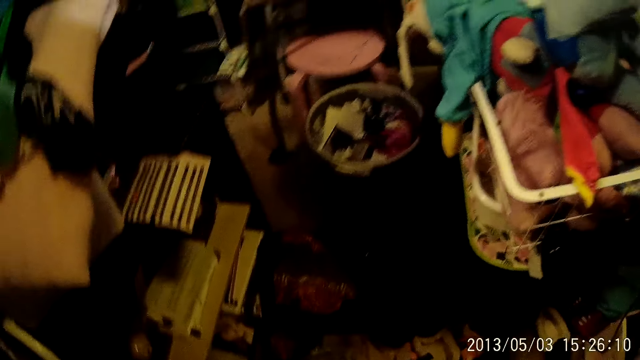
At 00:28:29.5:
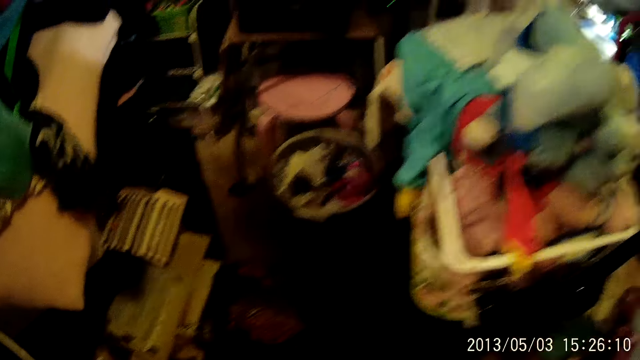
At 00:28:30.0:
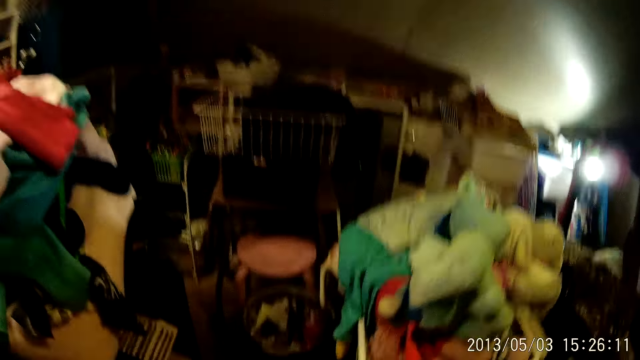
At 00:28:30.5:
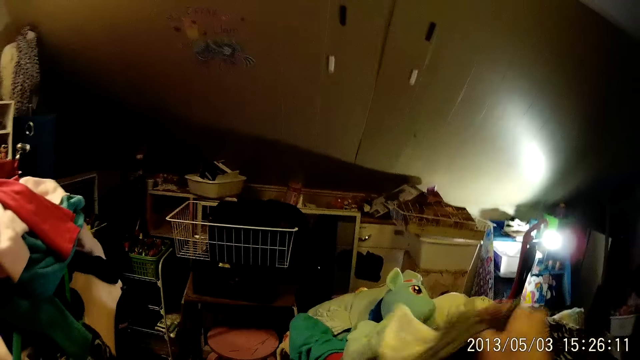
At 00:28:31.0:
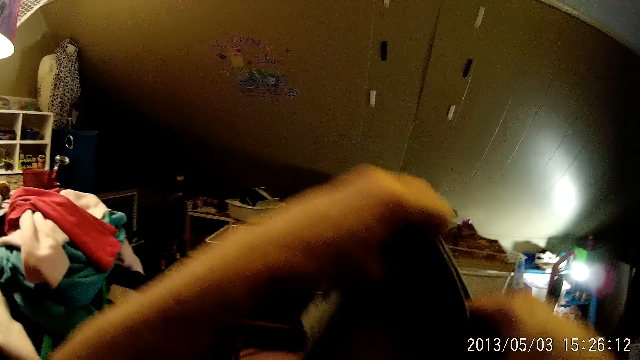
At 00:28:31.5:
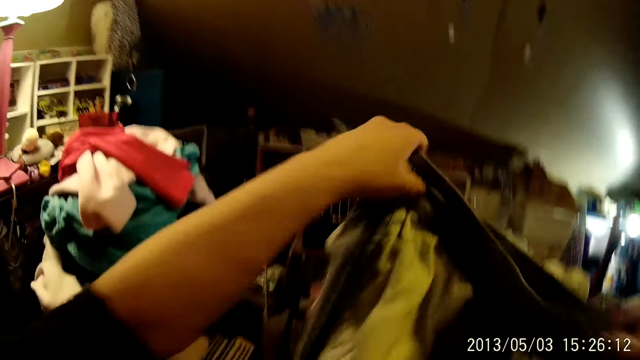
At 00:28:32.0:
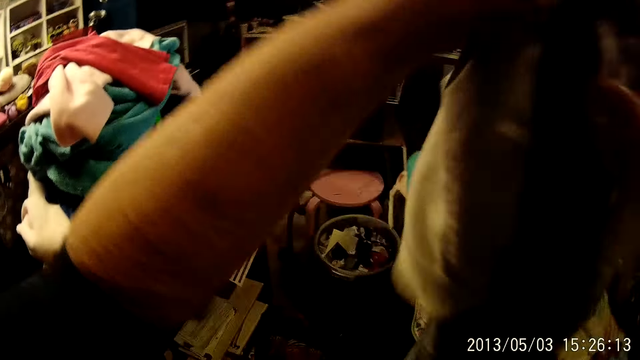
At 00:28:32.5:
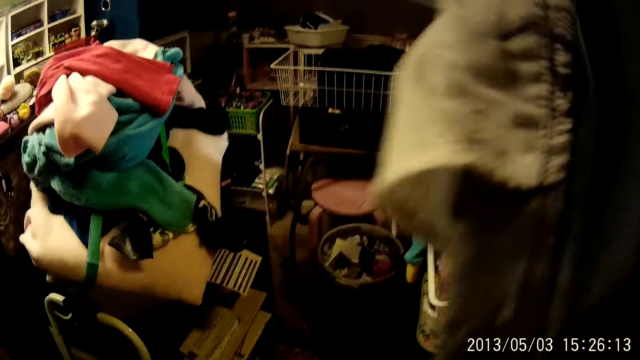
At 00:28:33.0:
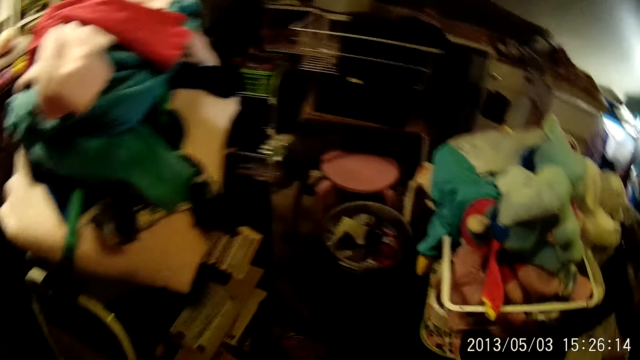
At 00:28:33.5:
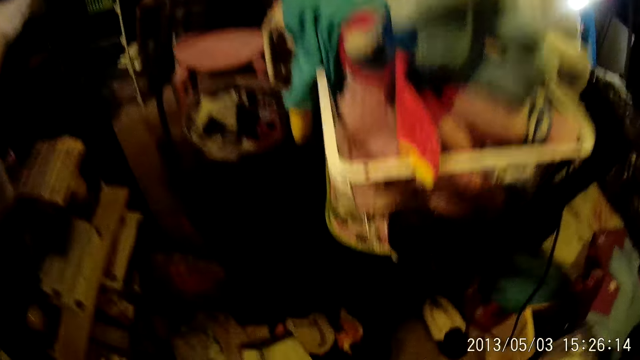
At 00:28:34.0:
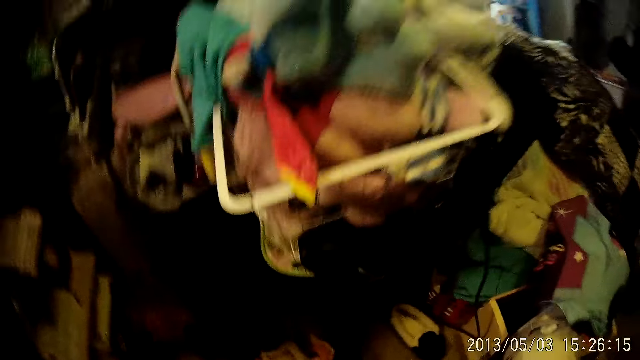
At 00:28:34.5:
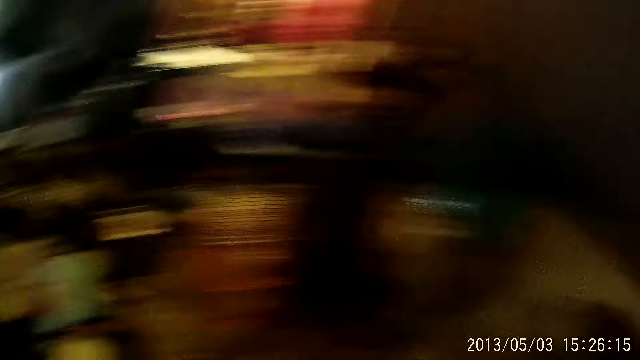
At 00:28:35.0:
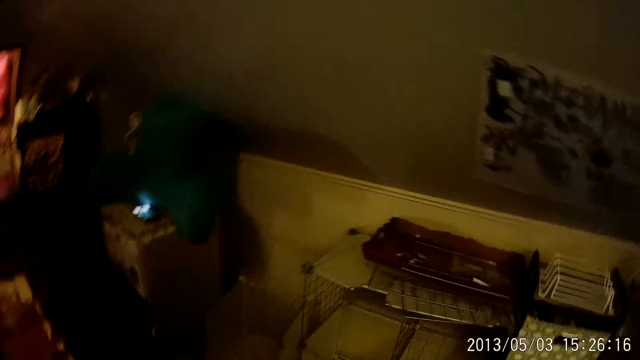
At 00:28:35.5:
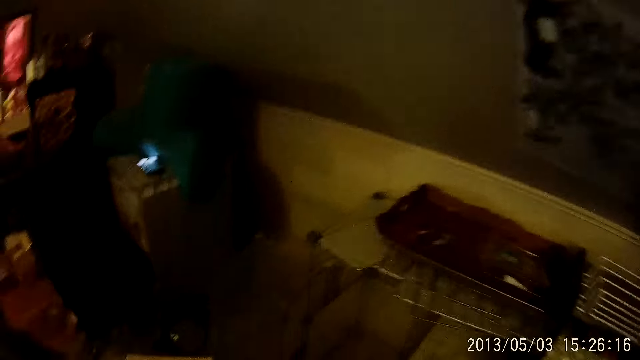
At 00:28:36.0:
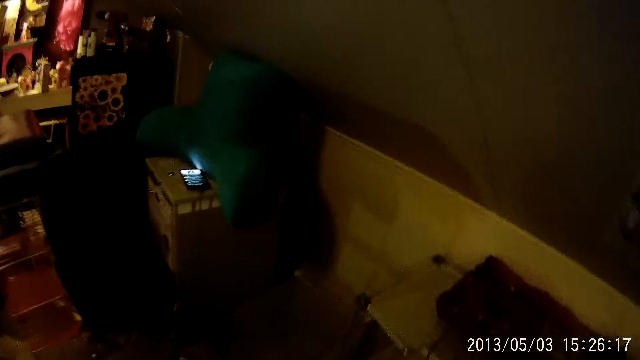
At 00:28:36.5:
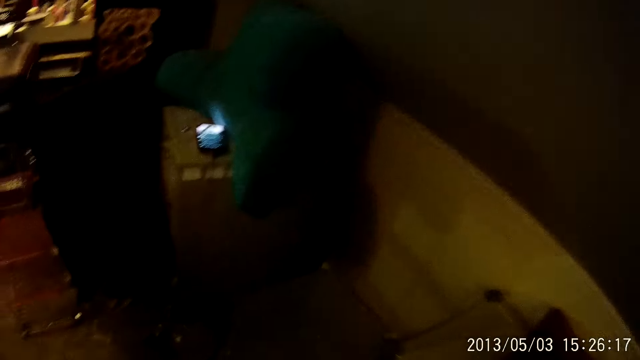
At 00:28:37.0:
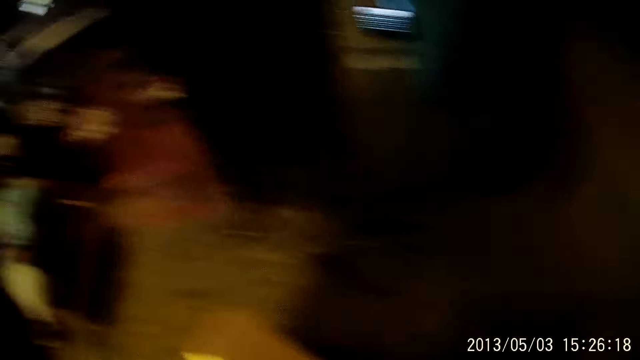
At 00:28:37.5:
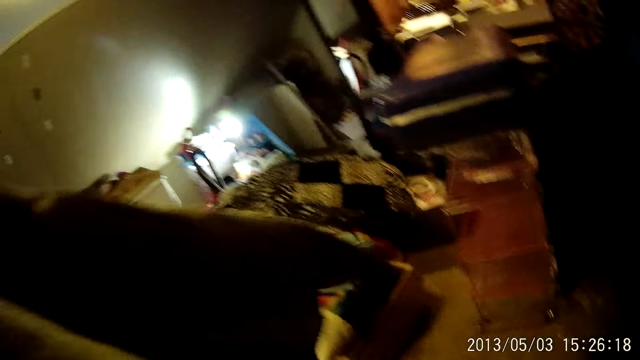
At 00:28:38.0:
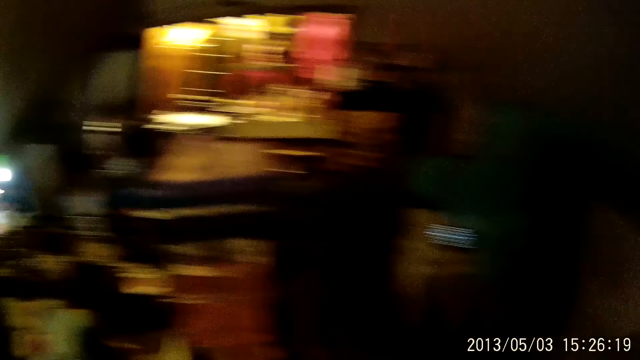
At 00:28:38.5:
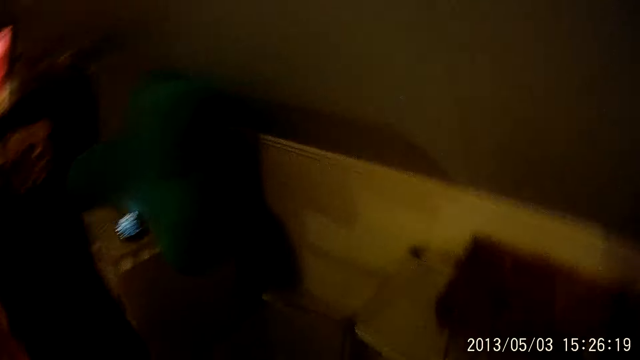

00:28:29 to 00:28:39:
The camera wearer holds a piece of cloth with both hands. They fold the piece of cloth with both hands. They look around.

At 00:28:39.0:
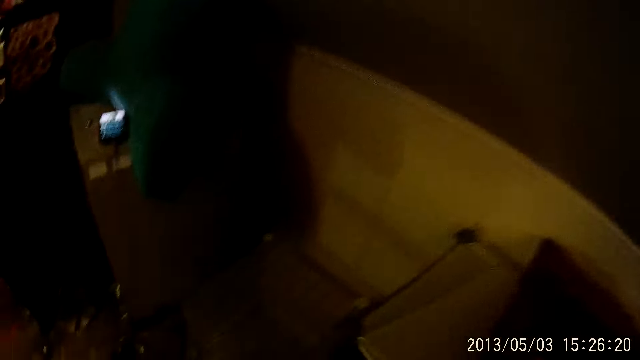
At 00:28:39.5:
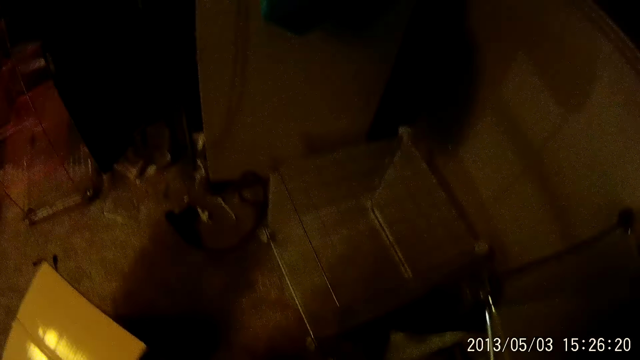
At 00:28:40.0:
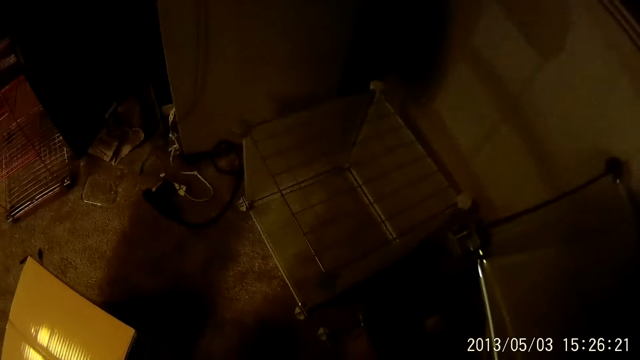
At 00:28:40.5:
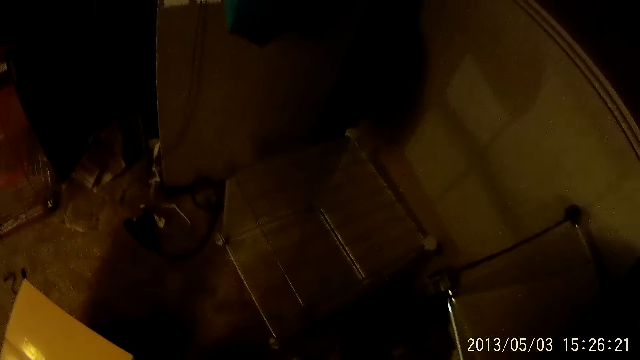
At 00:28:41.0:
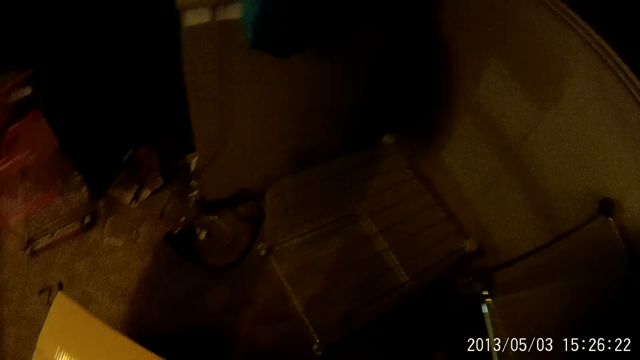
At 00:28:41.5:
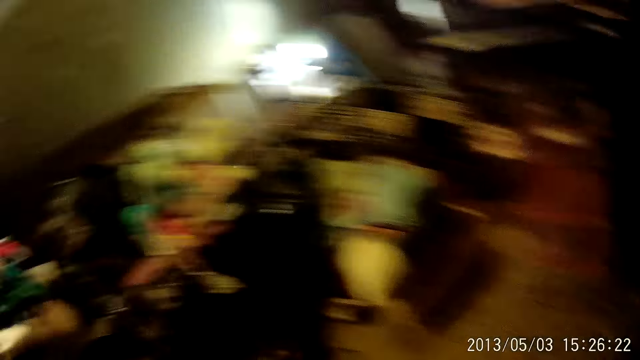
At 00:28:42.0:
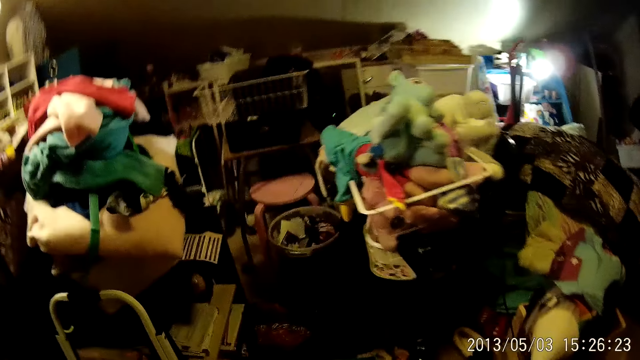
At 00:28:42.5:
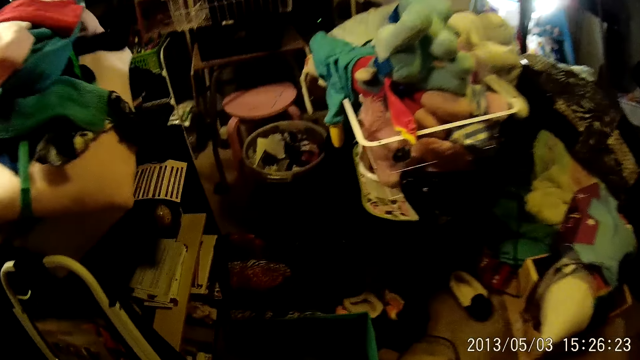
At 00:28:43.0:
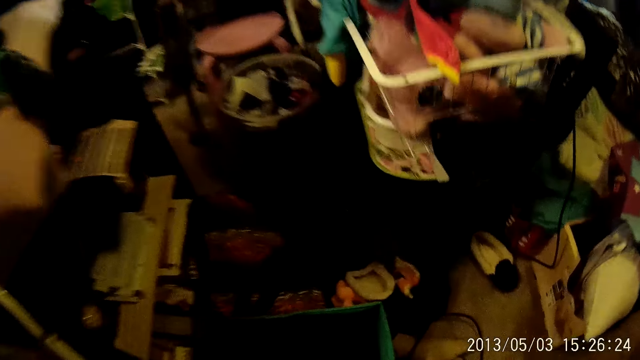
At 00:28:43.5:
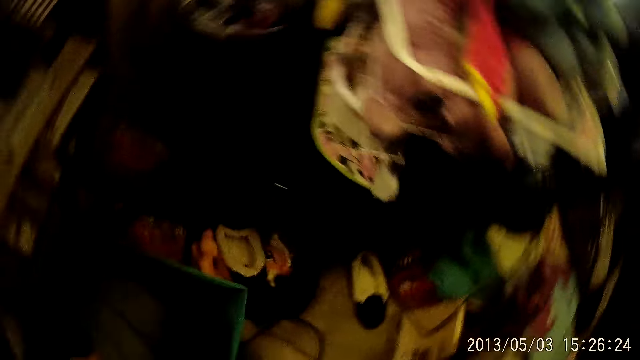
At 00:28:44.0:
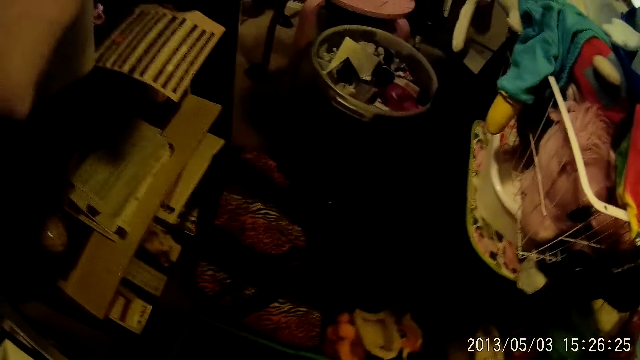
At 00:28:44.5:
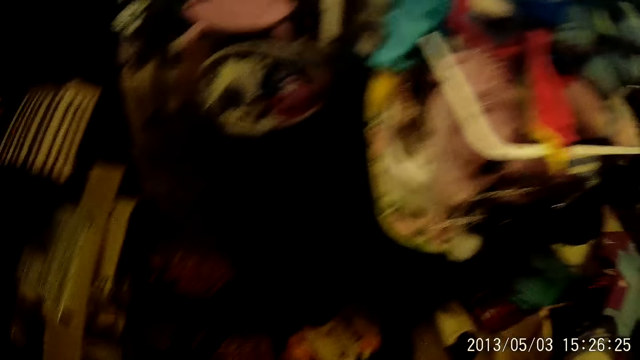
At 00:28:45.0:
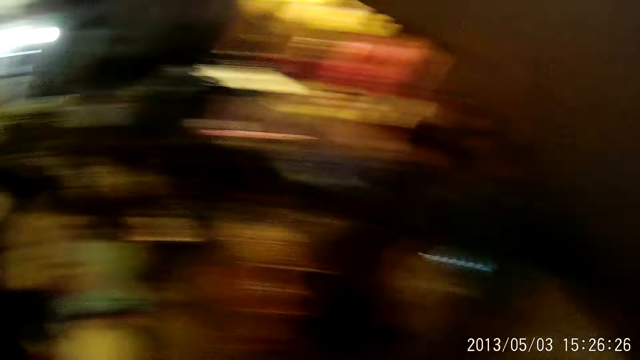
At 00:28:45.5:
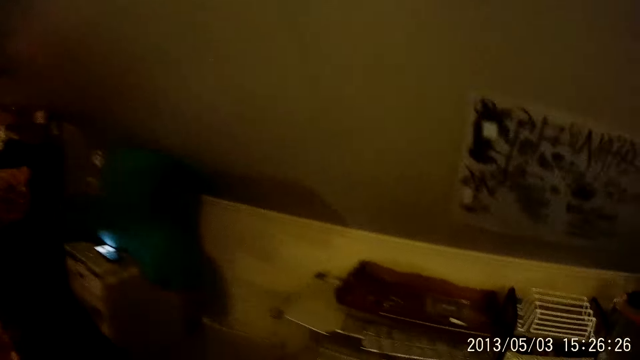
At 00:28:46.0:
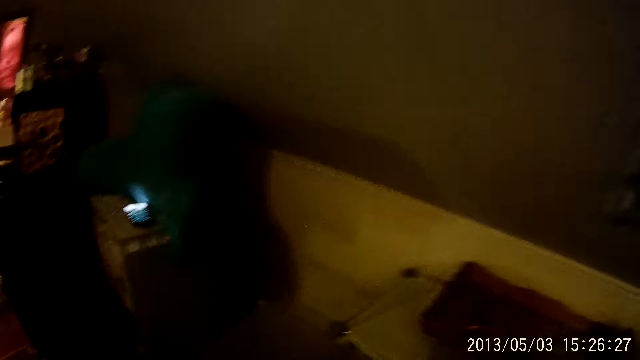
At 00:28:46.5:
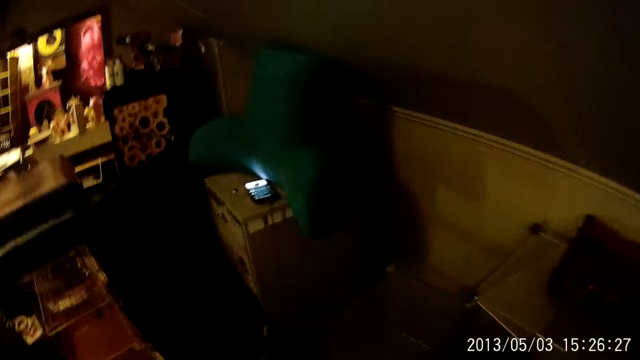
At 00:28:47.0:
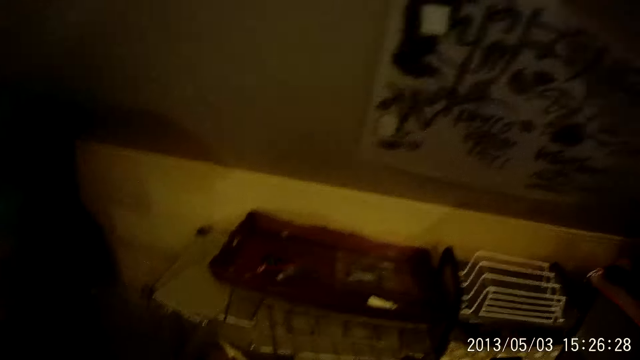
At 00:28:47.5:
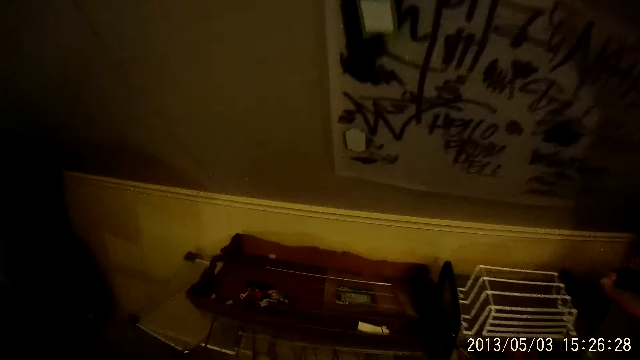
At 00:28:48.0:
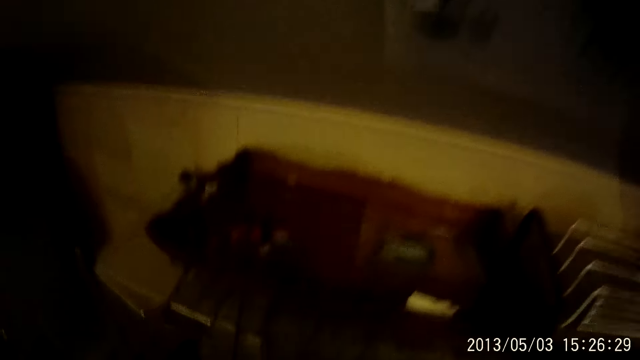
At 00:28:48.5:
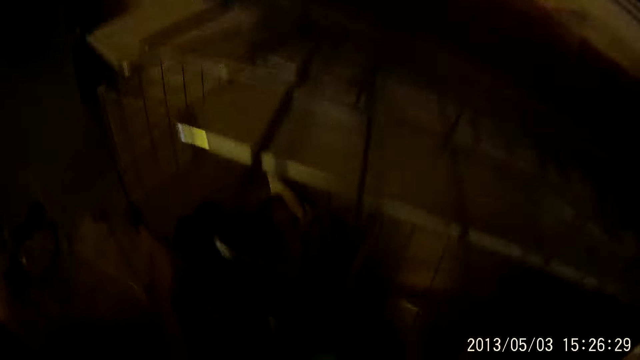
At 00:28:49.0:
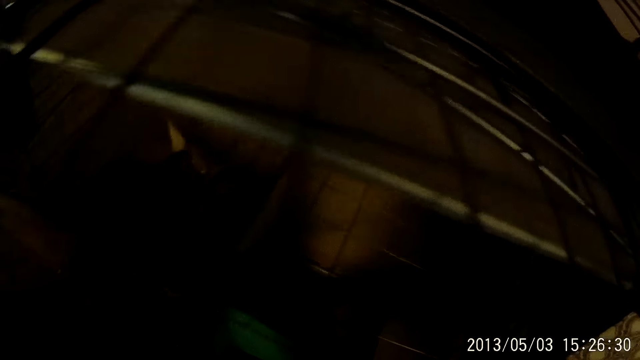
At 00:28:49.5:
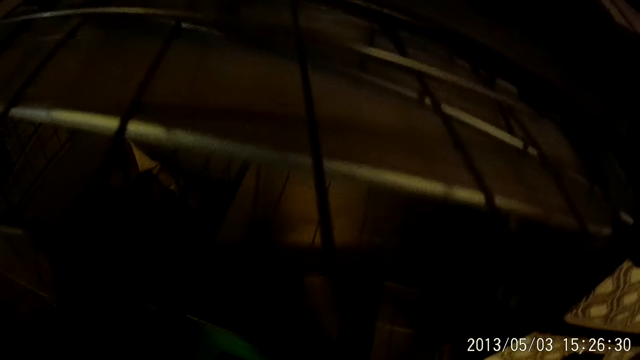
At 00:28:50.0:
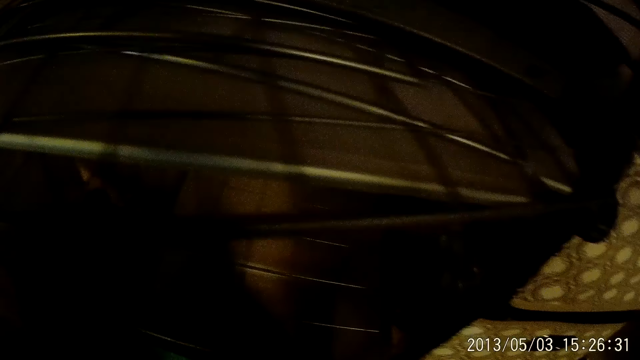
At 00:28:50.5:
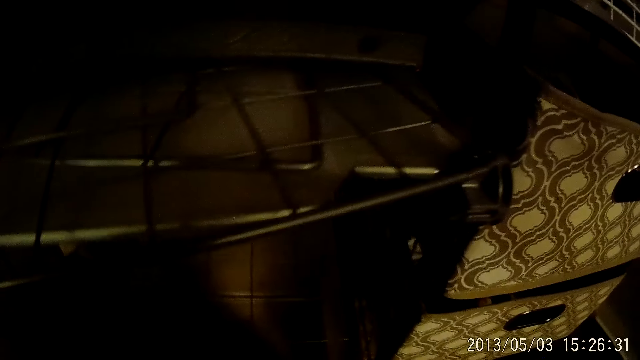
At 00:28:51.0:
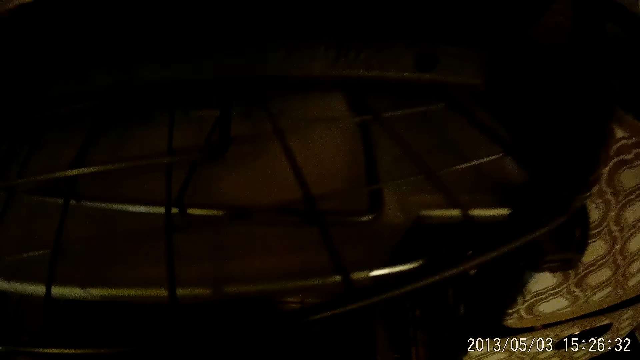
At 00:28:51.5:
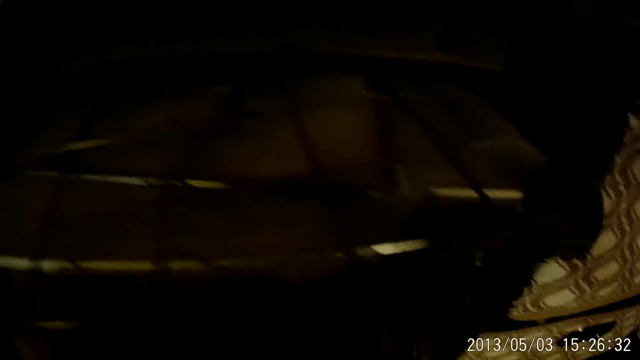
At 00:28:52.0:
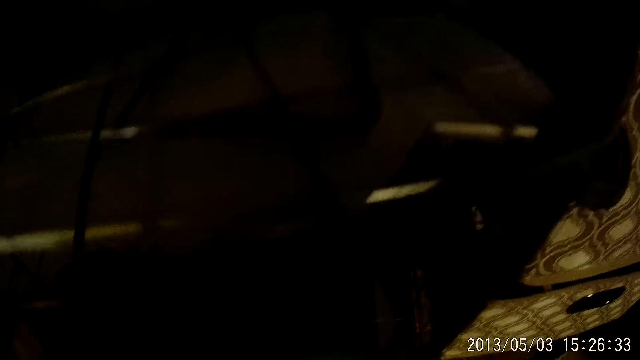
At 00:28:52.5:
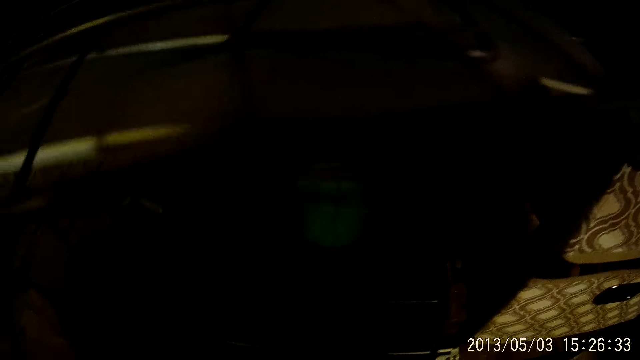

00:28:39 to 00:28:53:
The camera wearer drops the cloth in a box. They look around. They search a box with clothes in it. They look around. They move a box of clothes in the storage shelf.
